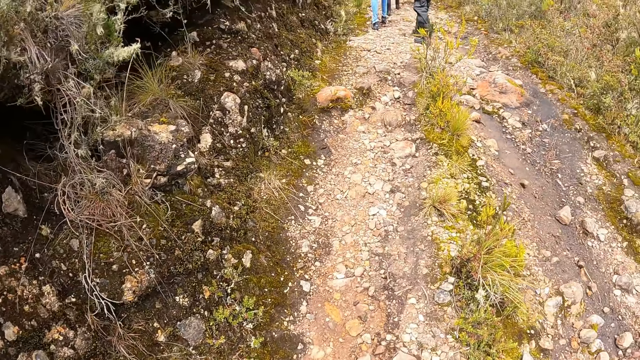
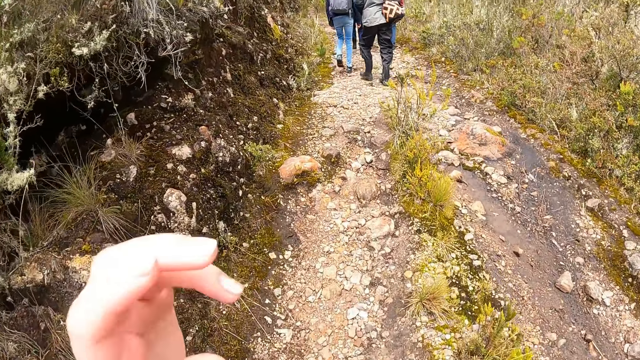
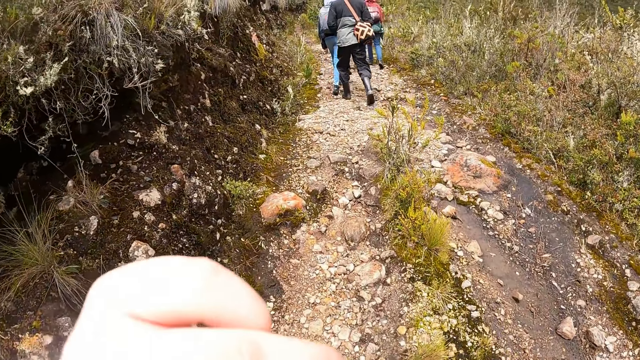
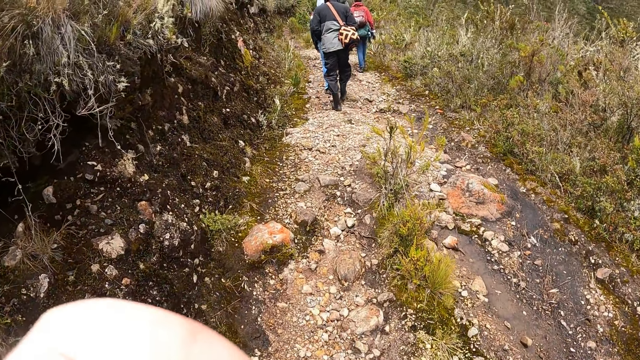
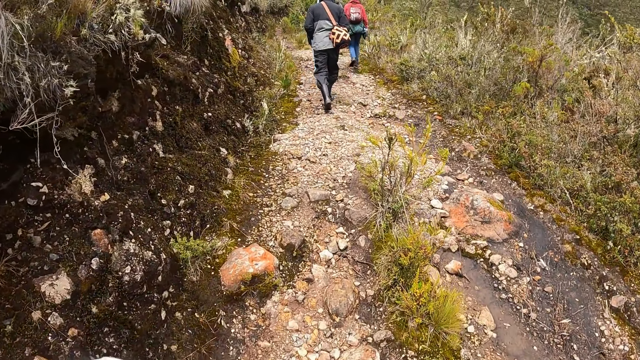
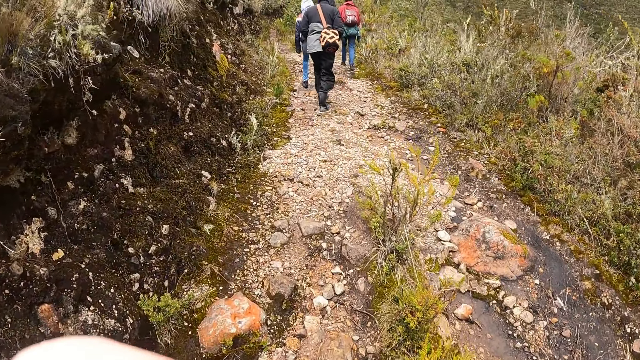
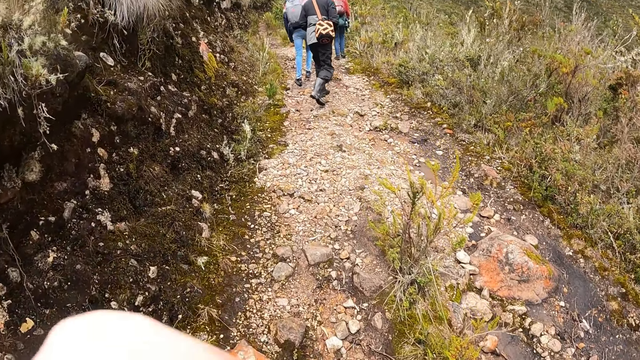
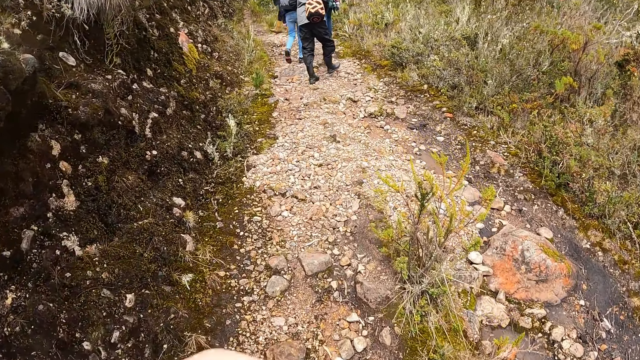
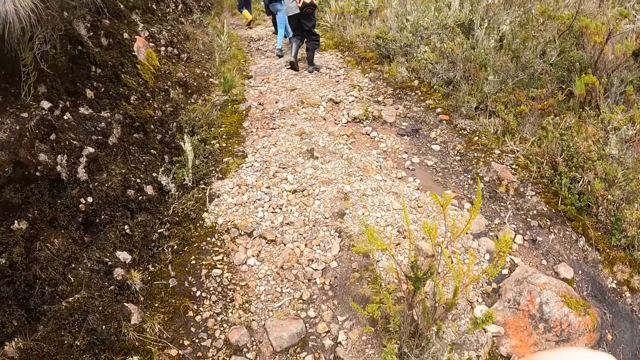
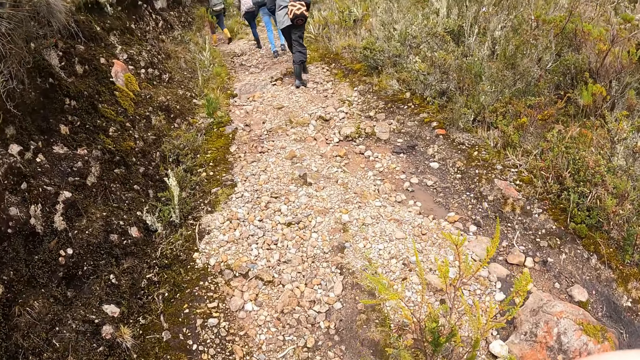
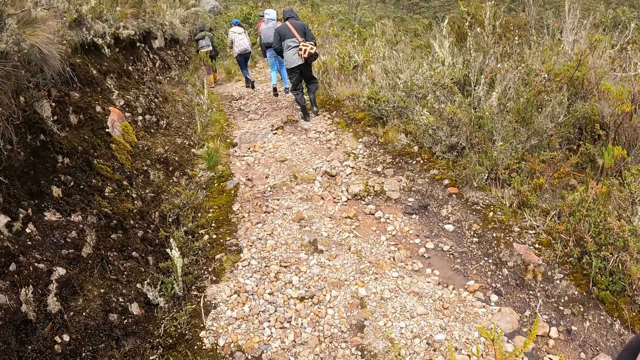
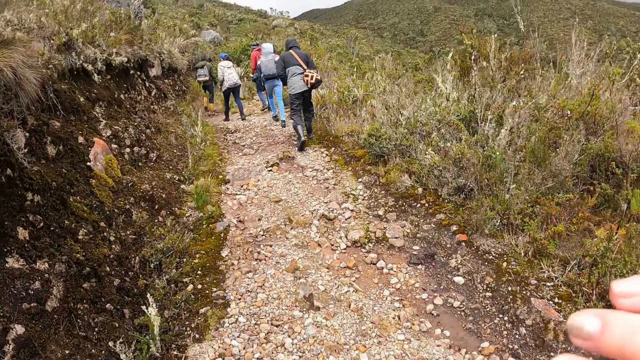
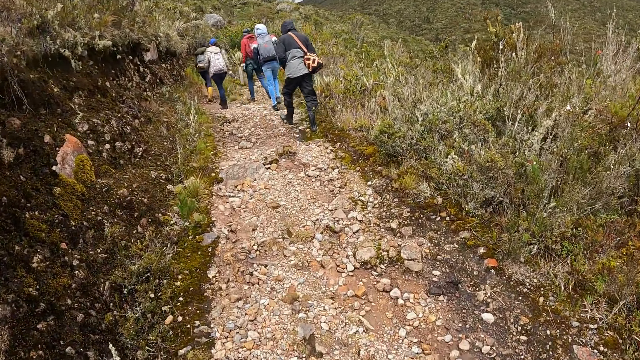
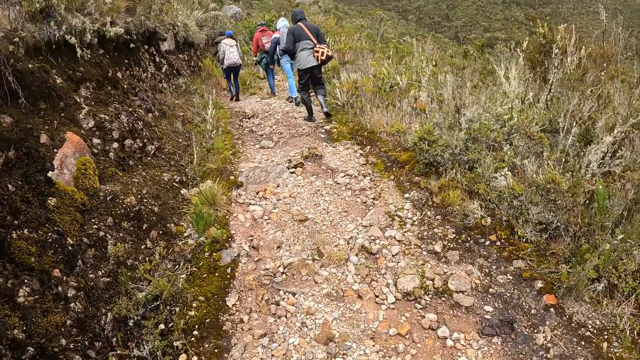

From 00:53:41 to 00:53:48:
The camera wearer touches the face.

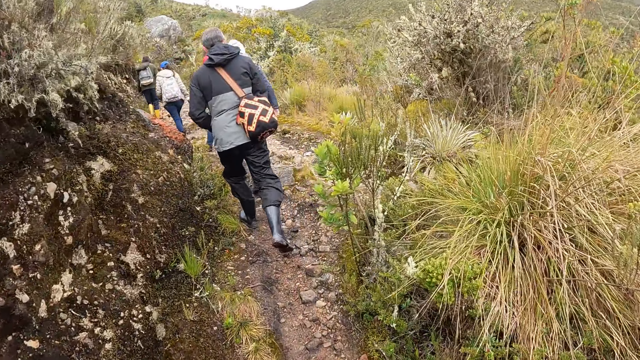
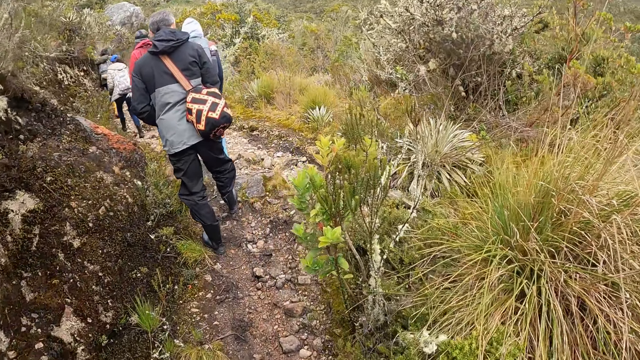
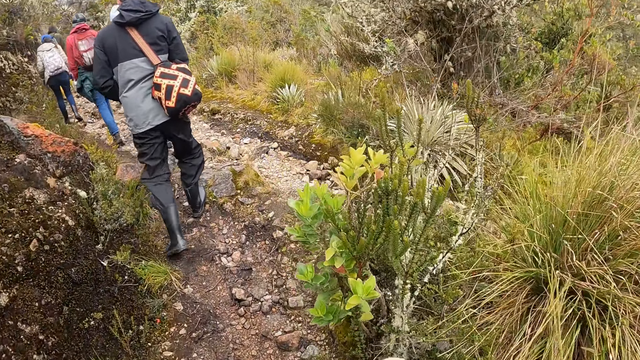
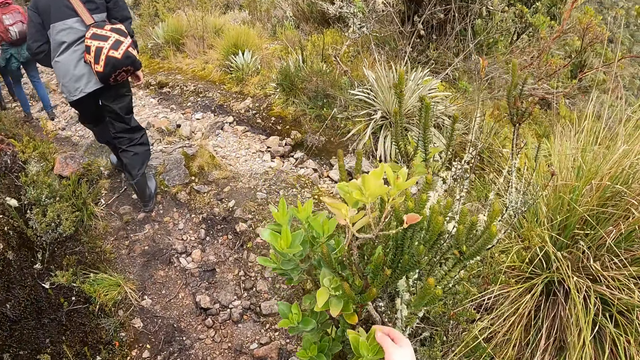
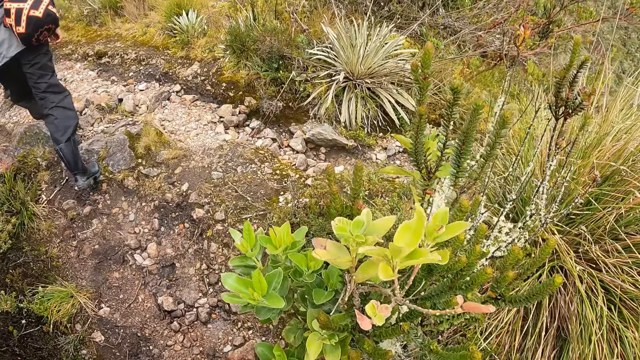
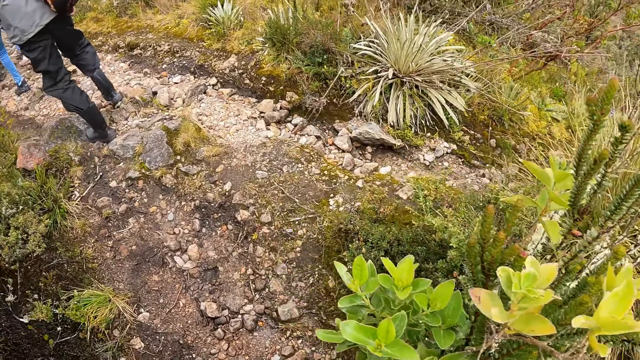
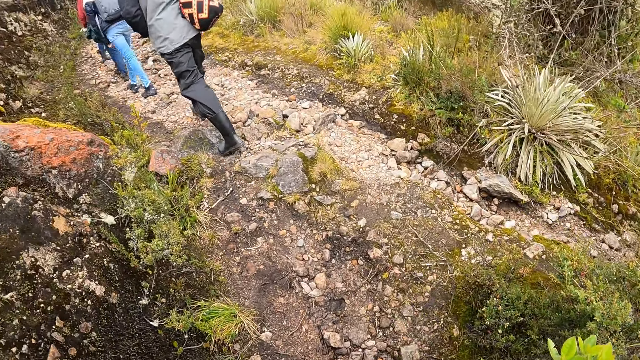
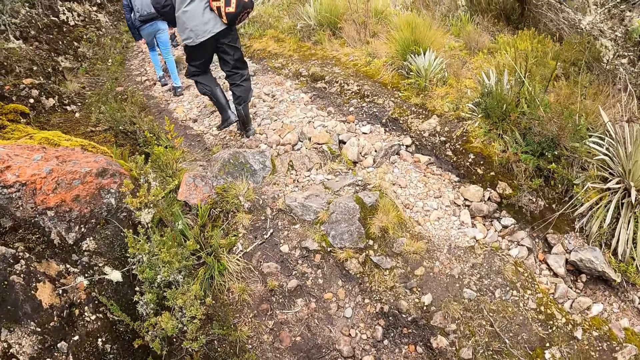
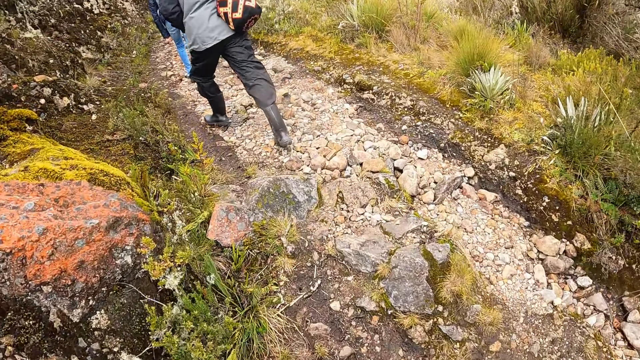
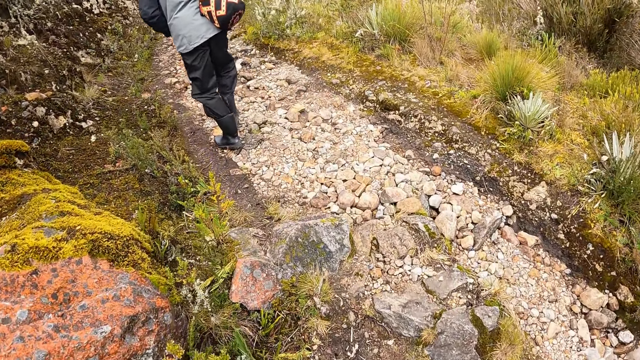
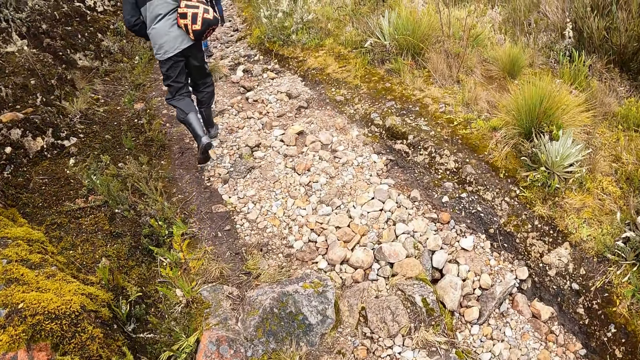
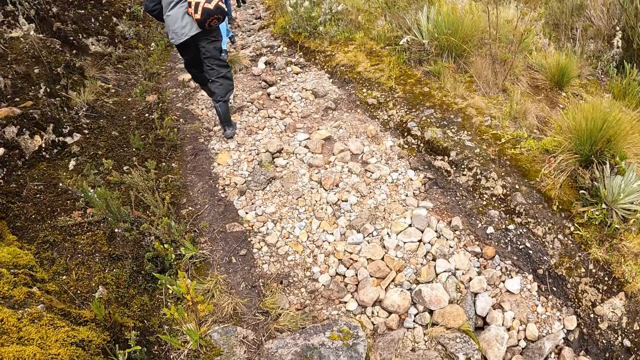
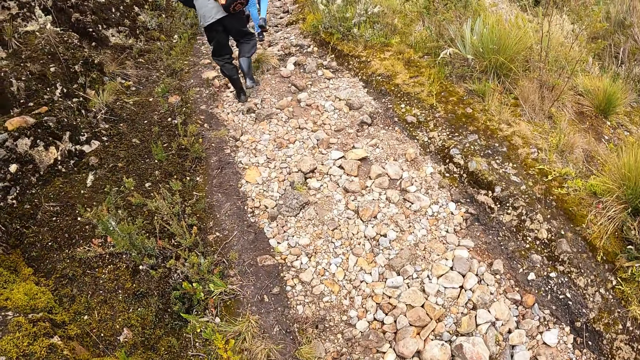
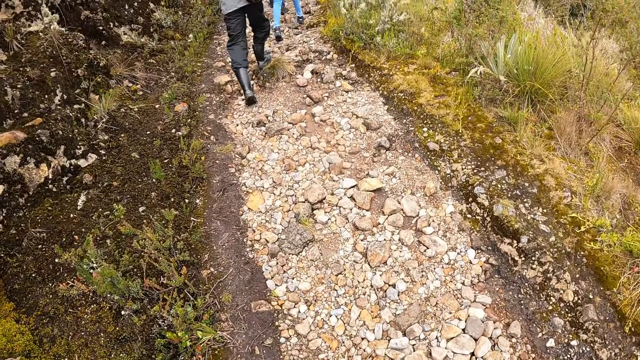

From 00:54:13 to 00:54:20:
The camera wearer touches a plant with her right hand. She takes a hike with people.

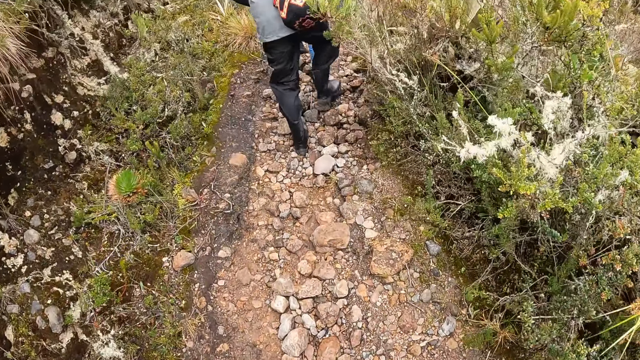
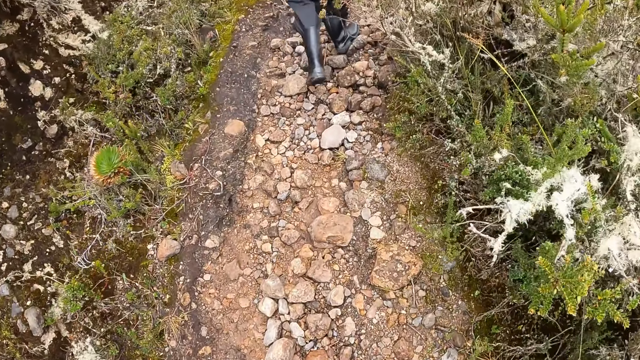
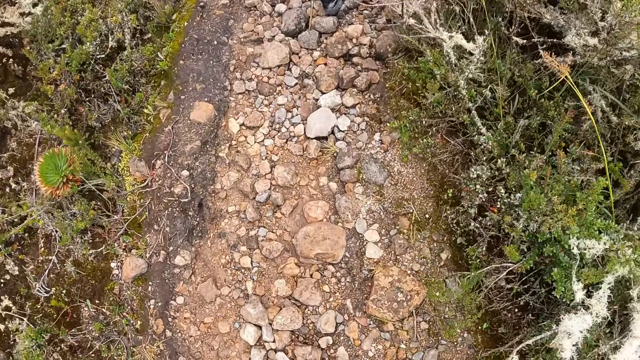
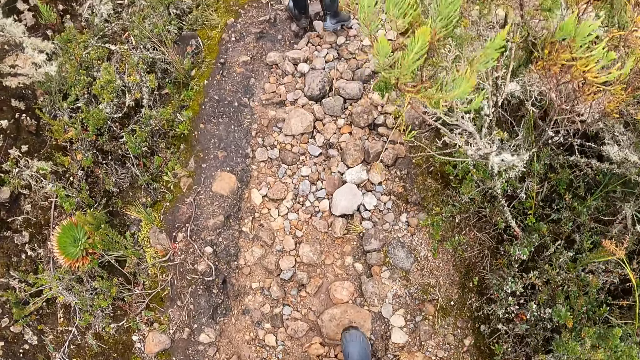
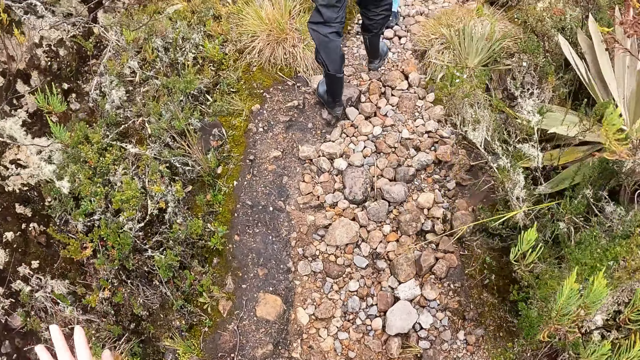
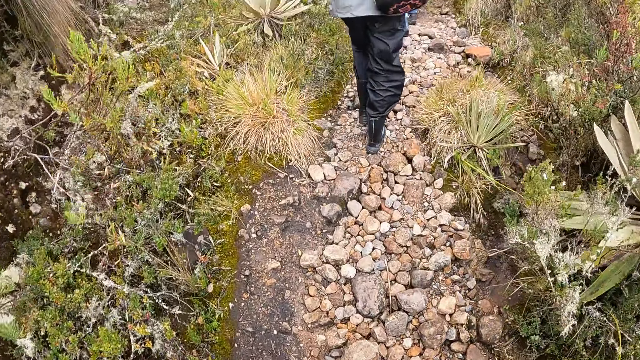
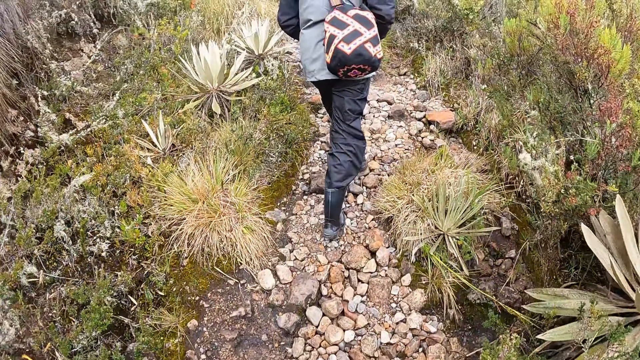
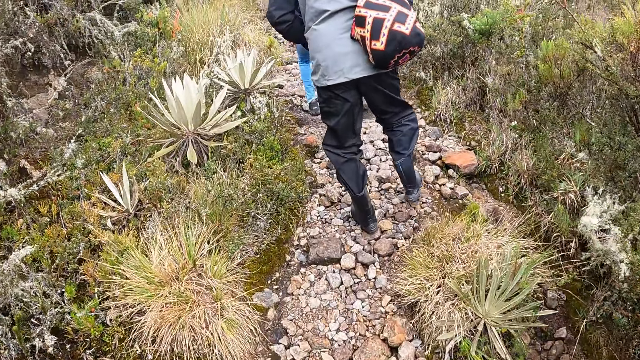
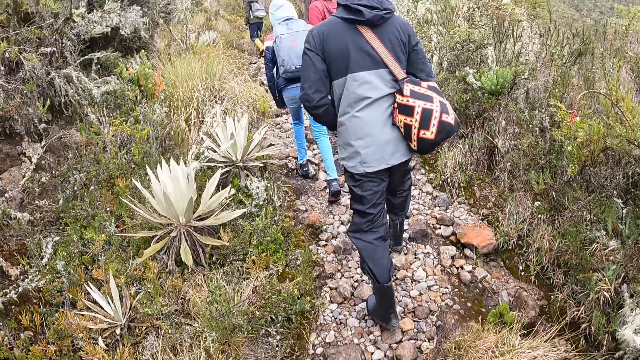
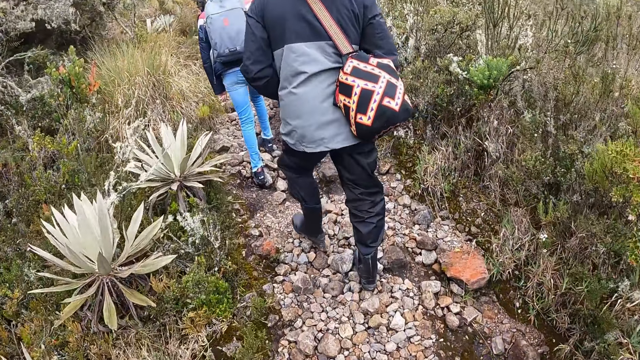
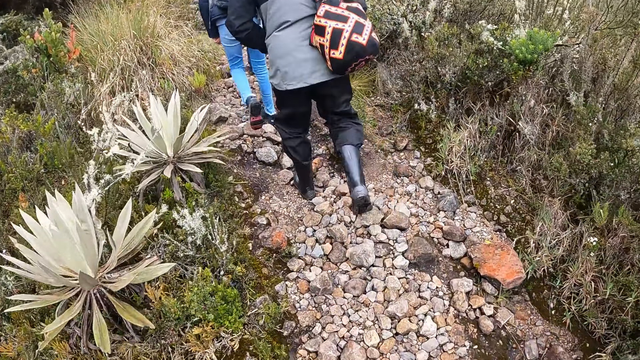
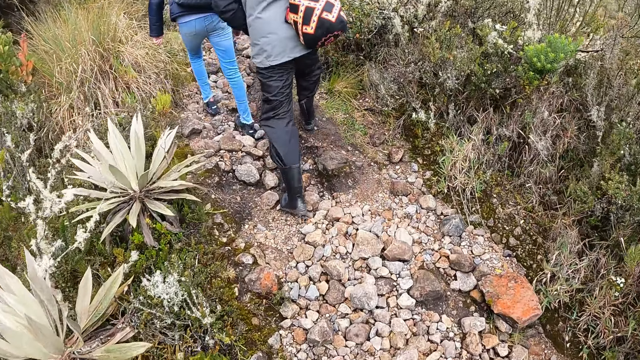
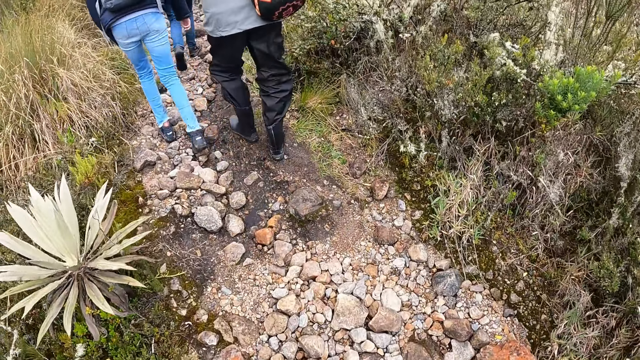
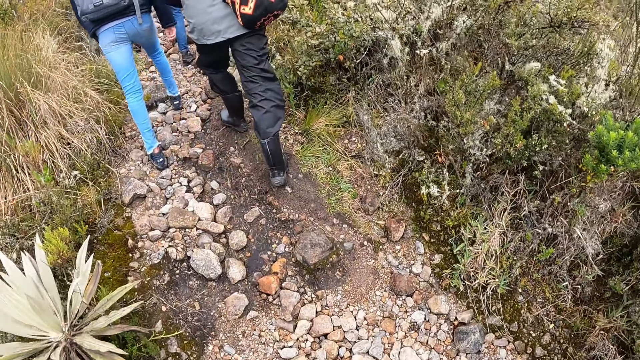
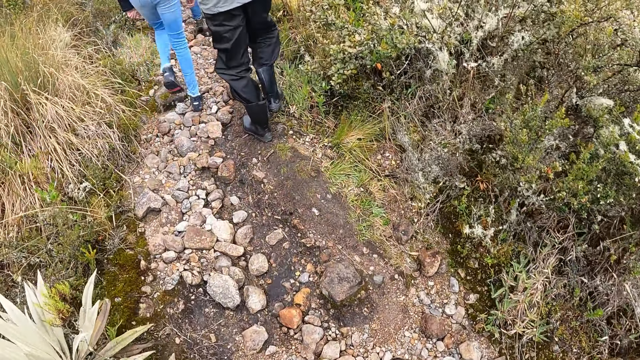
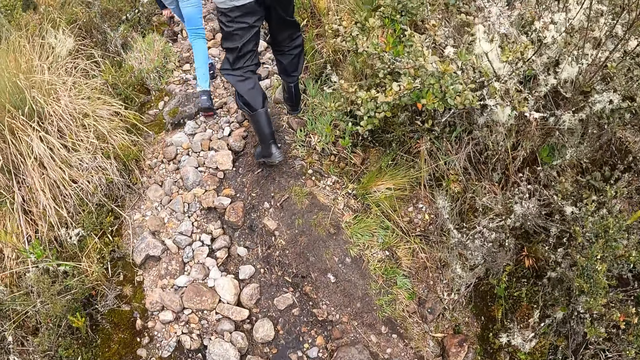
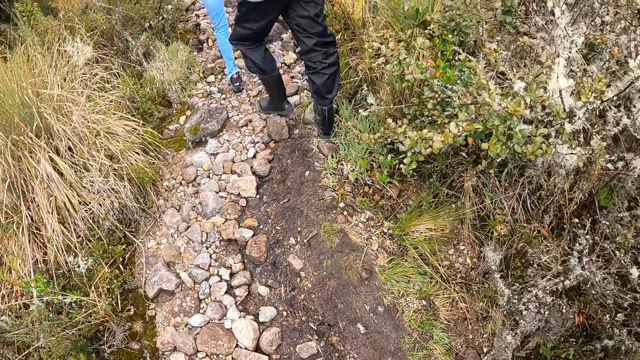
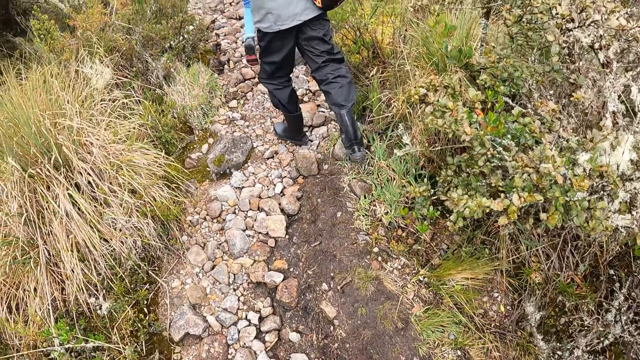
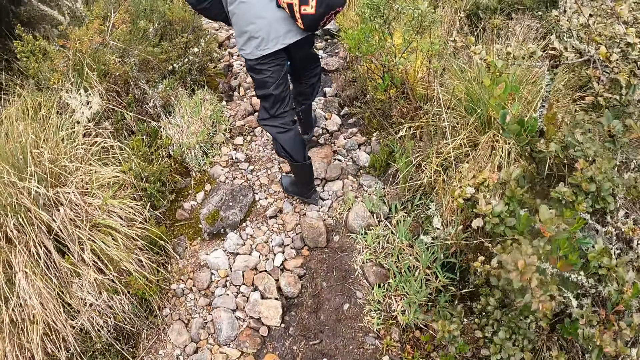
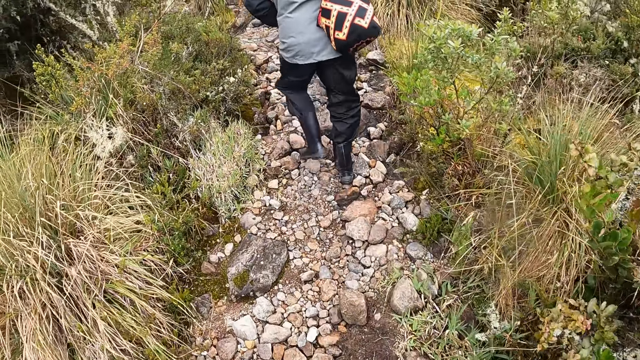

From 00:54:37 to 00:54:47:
The camera wearer raises the left hand and walks on the mountain.
